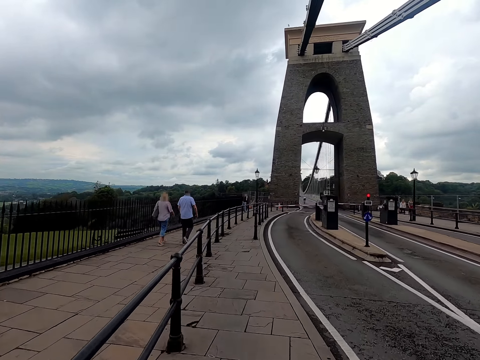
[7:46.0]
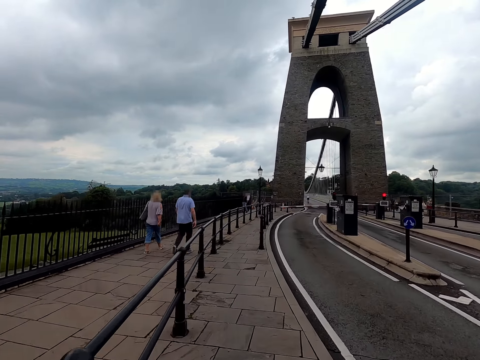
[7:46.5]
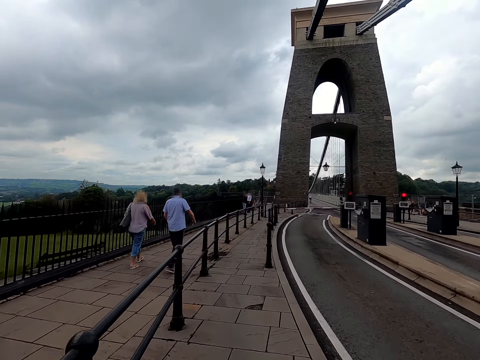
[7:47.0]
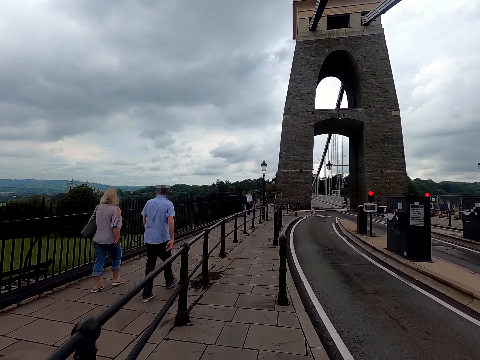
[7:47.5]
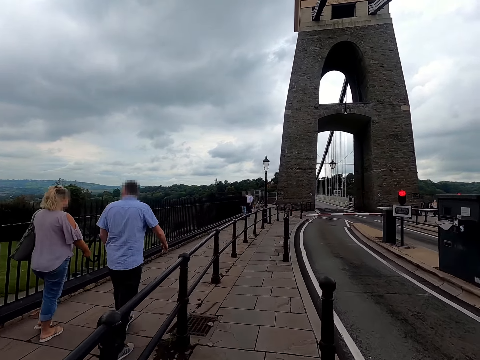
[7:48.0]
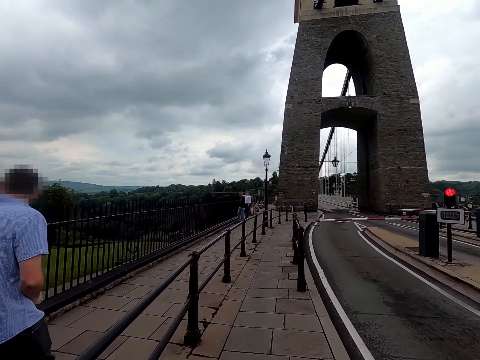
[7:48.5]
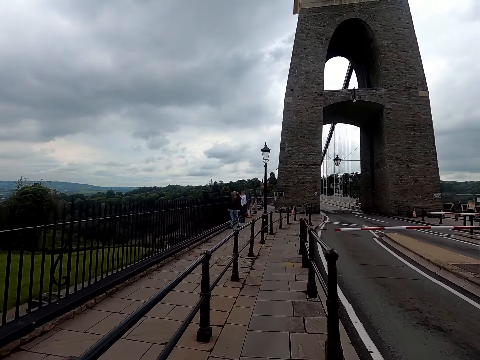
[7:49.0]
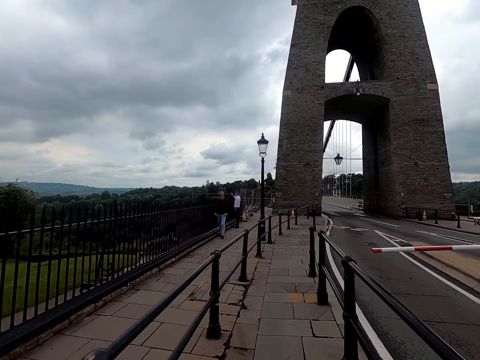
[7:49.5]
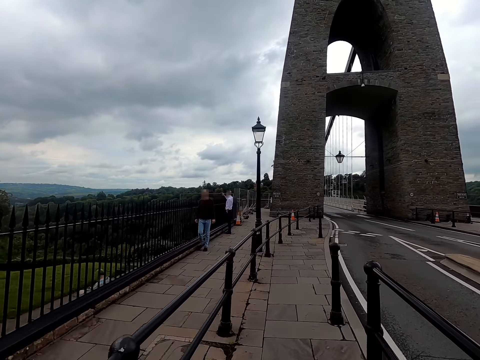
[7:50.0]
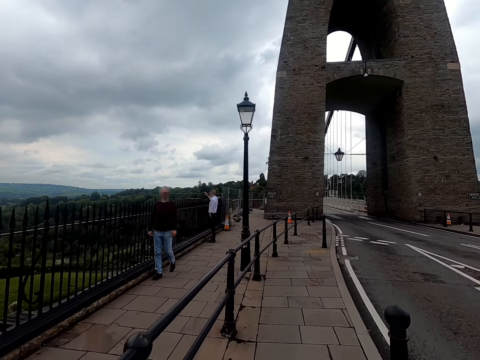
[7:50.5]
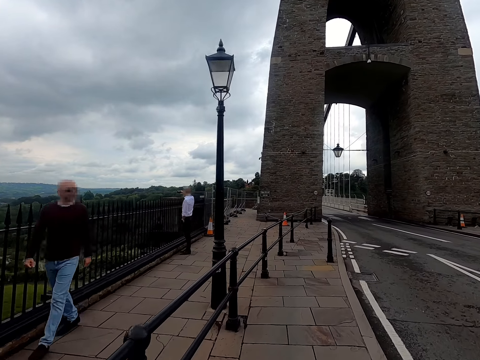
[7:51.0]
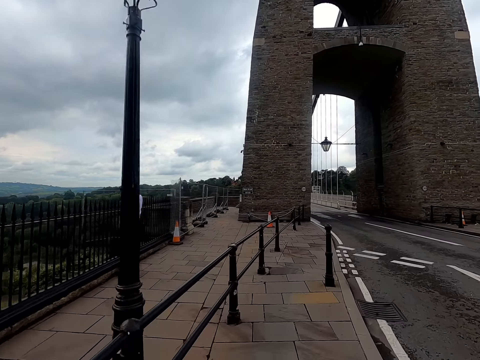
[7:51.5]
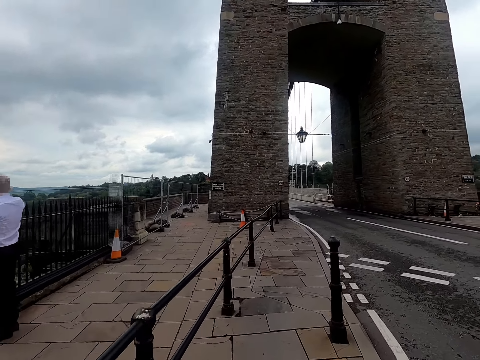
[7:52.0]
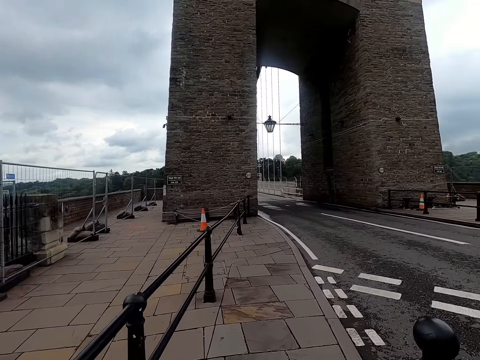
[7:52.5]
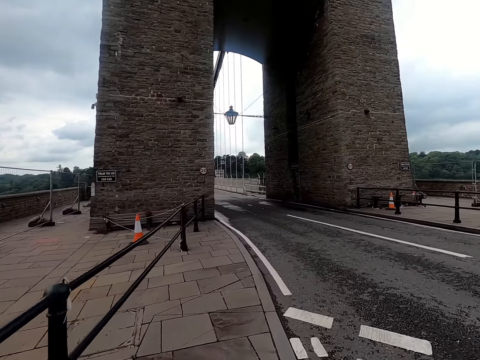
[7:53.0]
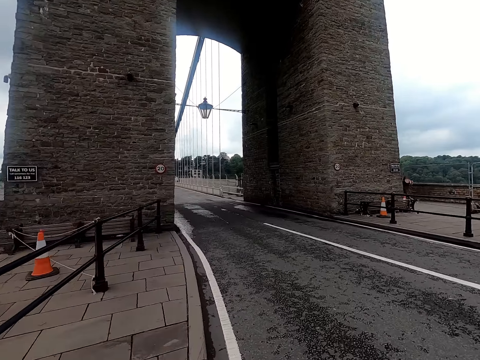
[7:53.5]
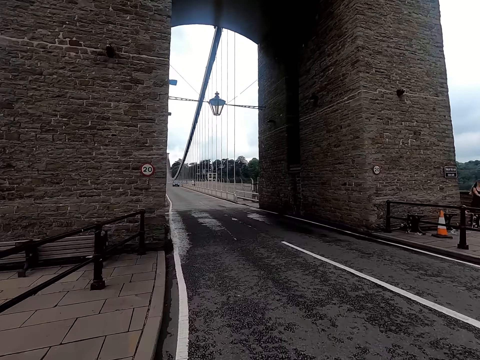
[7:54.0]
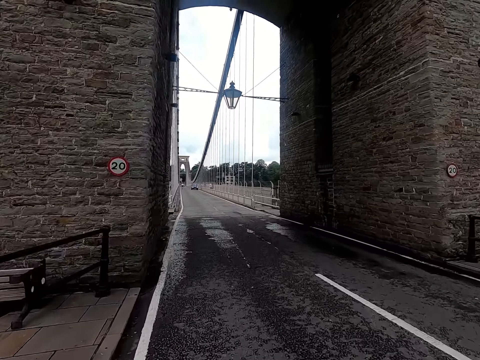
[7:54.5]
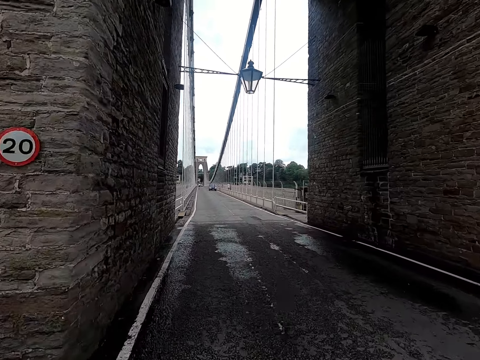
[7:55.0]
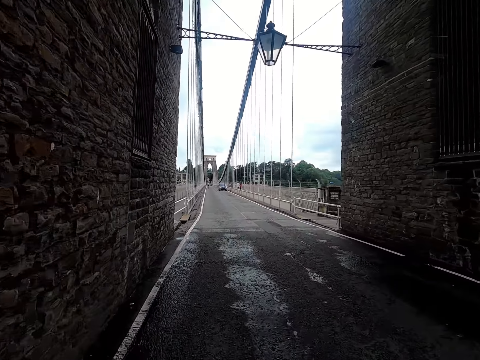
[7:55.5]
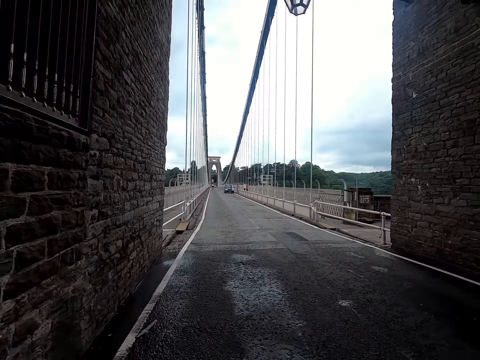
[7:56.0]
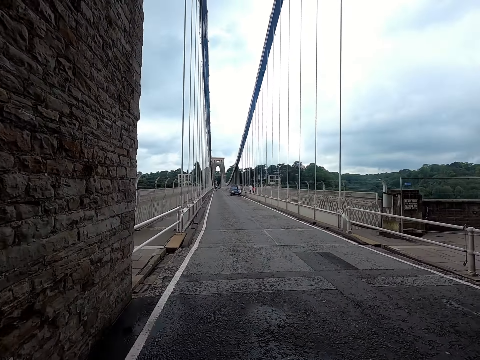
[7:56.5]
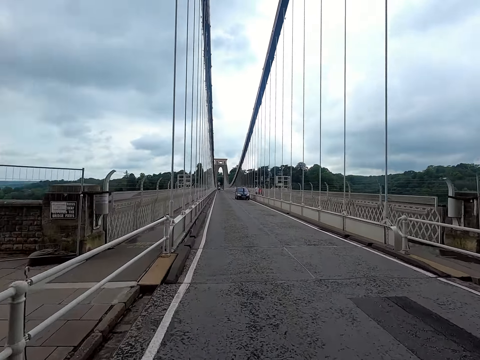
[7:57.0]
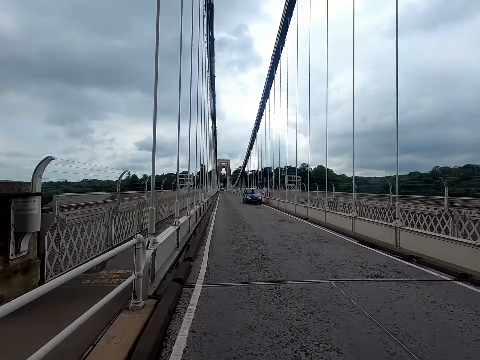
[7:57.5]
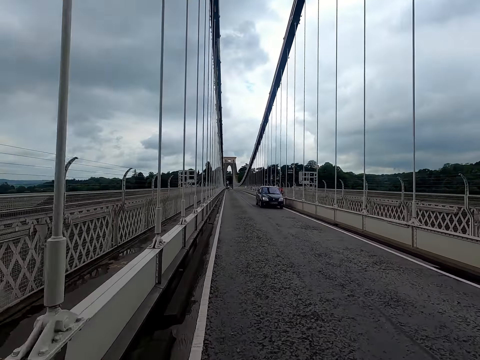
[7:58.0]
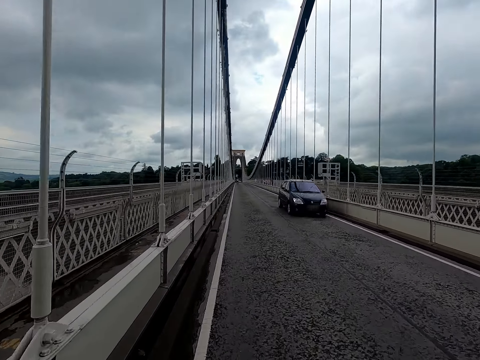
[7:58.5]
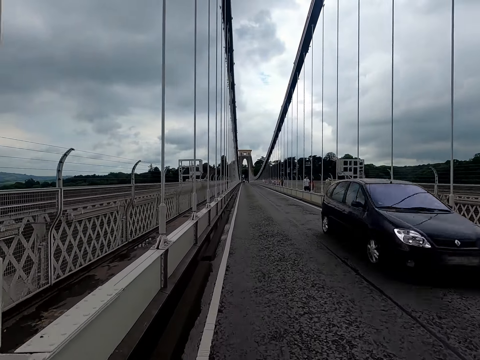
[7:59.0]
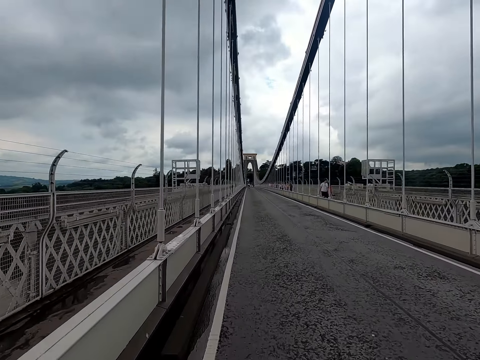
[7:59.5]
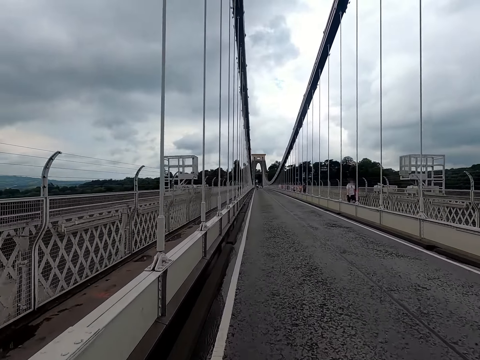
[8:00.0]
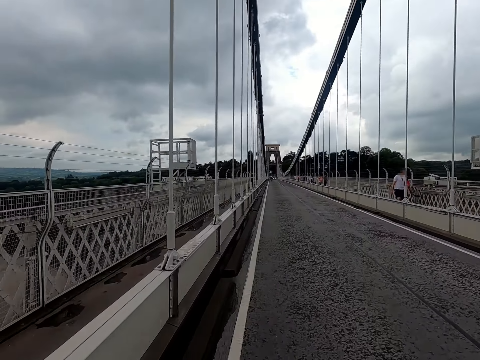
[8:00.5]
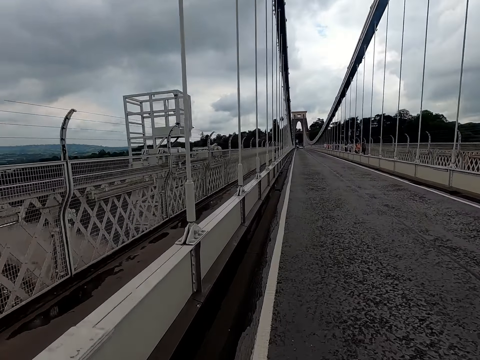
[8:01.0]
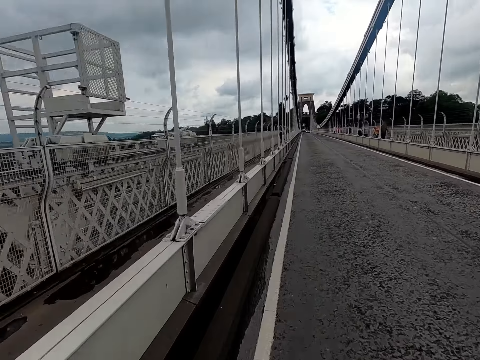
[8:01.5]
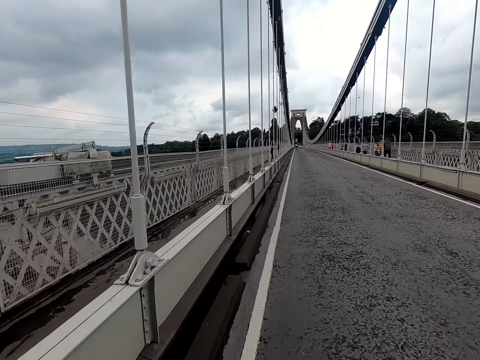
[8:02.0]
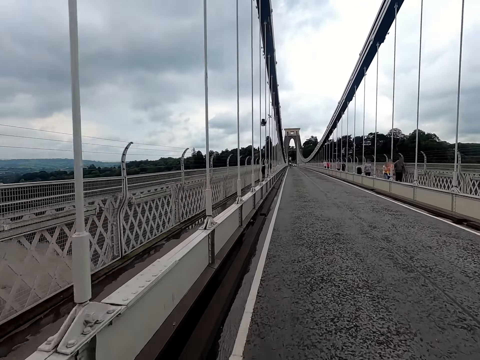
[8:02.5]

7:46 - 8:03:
The camera wearer rides the bicycle along the road on a bridge. A black car drives past the camera wearer.

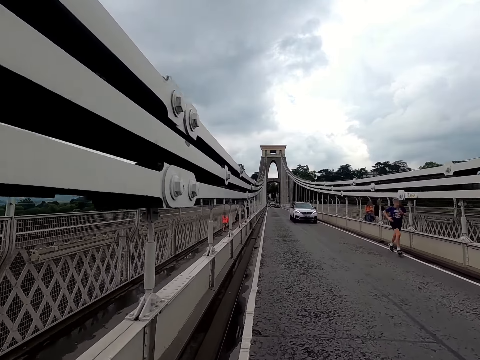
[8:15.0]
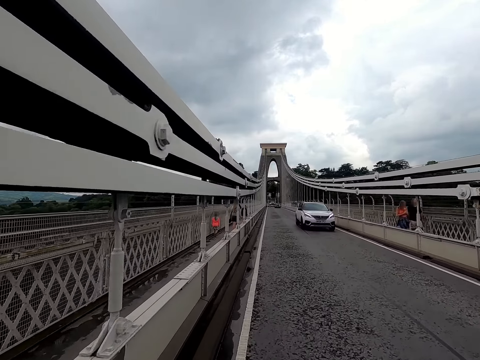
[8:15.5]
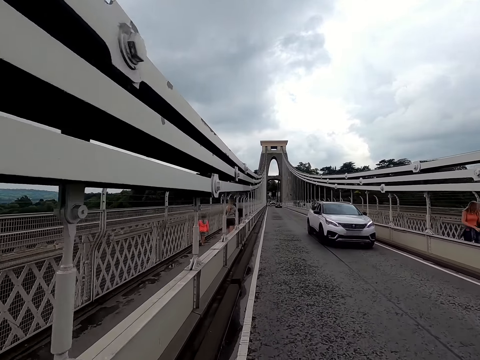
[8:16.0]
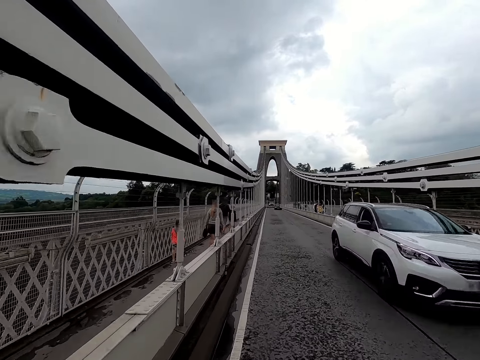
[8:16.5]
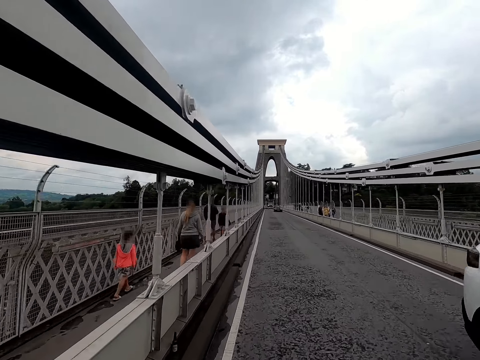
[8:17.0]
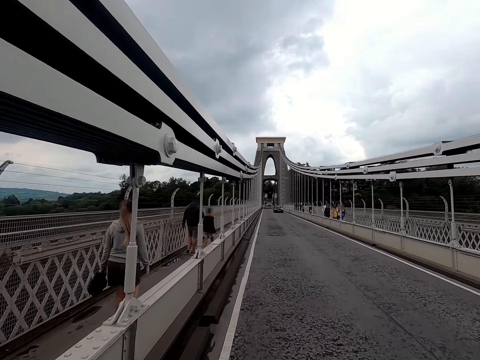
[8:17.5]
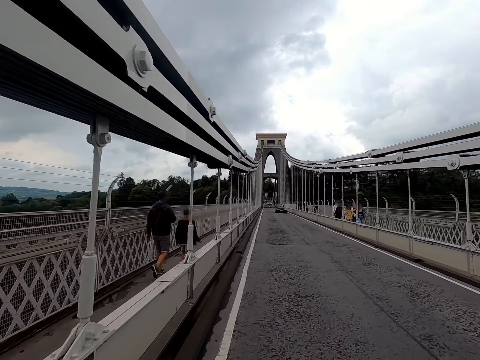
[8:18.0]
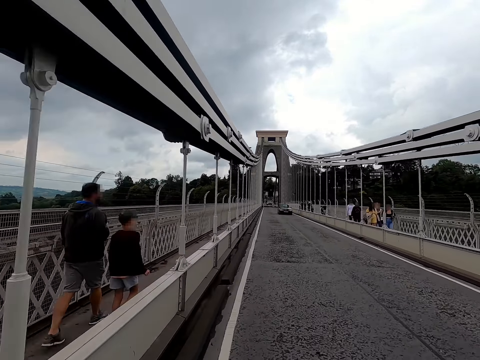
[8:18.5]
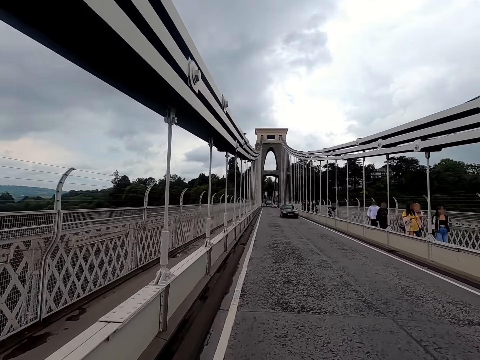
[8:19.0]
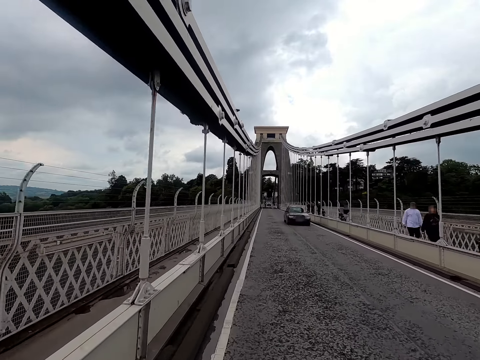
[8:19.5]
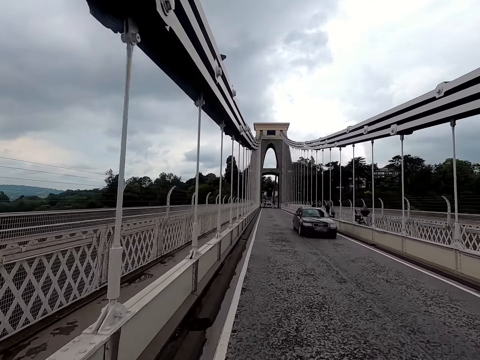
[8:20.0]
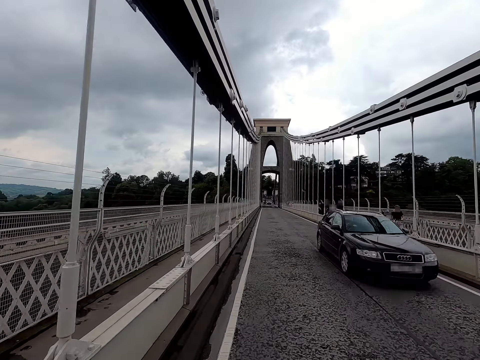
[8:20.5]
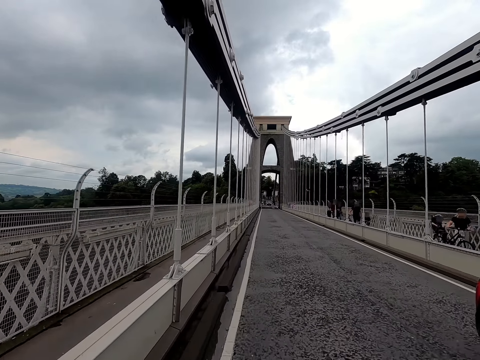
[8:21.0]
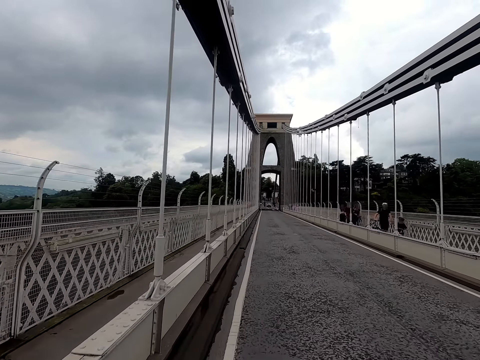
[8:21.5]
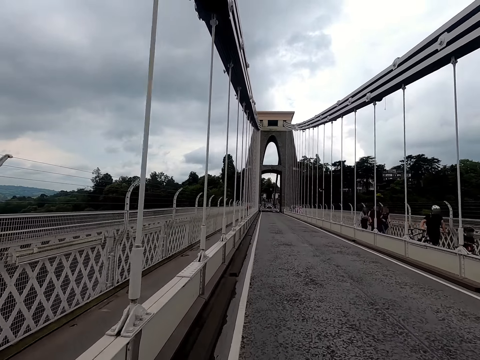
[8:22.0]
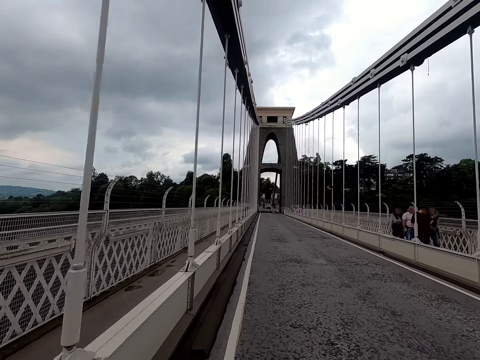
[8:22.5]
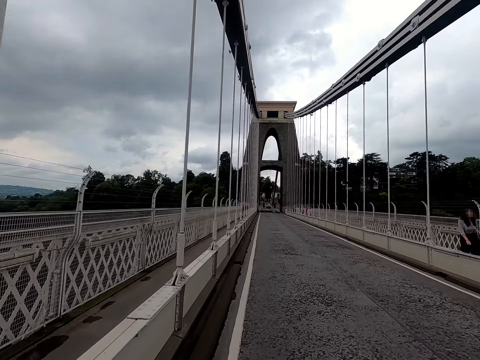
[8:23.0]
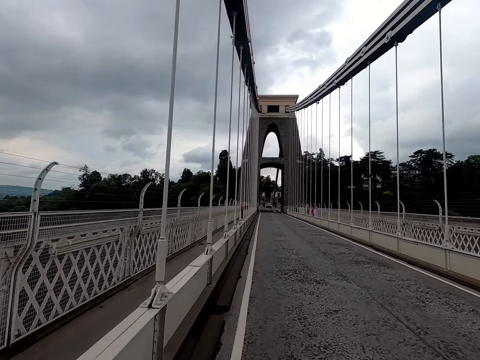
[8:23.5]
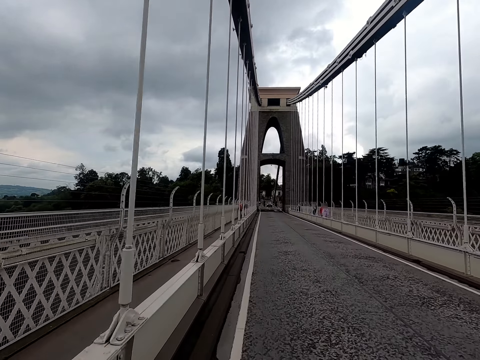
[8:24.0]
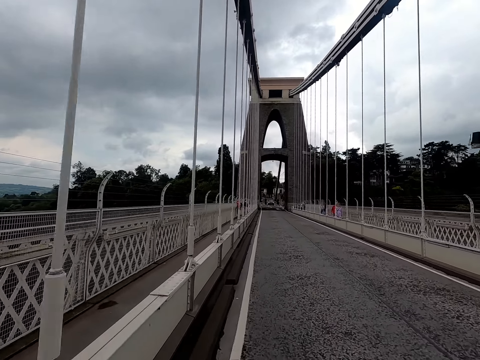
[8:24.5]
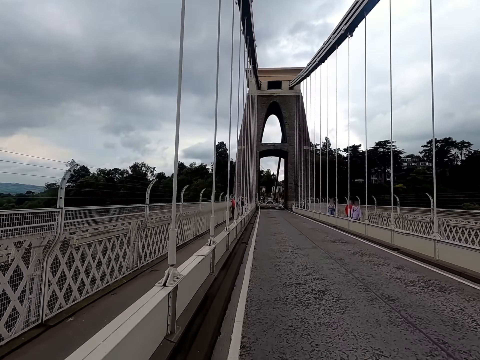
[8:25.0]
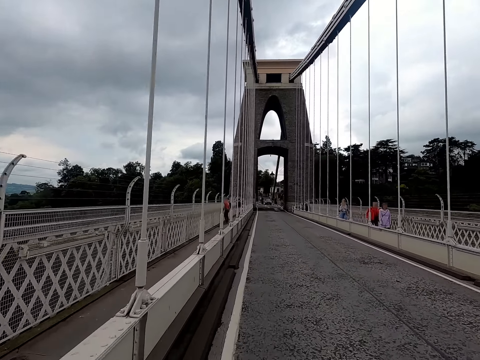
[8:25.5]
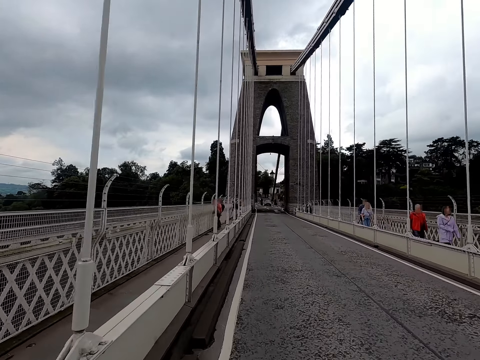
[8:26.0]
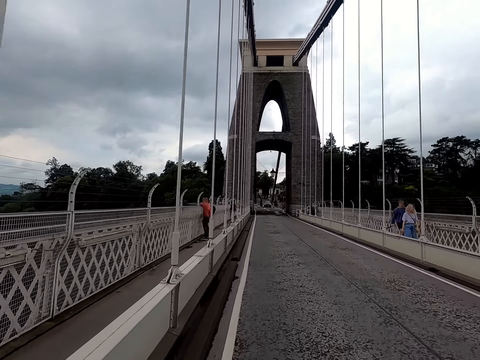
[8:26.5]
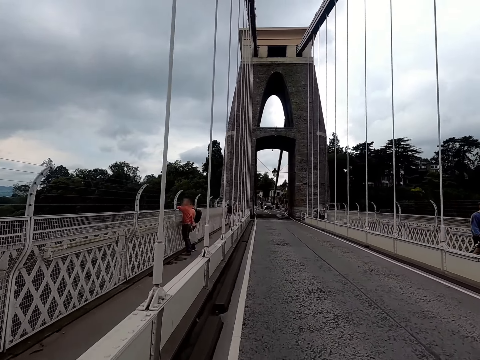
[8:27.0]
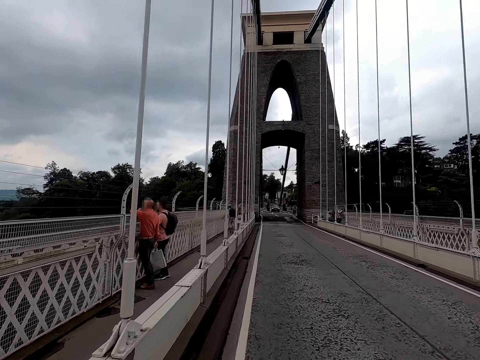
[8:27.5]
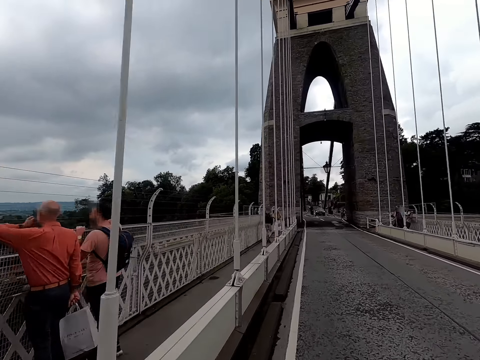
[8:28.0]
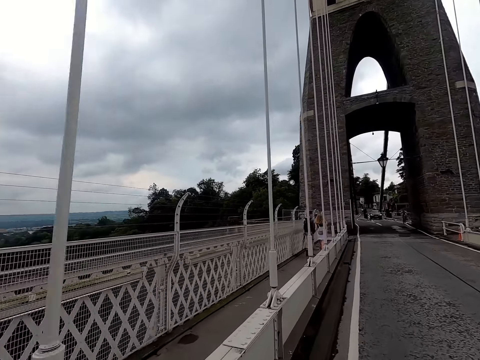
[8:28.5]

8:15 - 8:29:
A white SUV drives past the camera wearer. A black car drives past the camera wearer.
